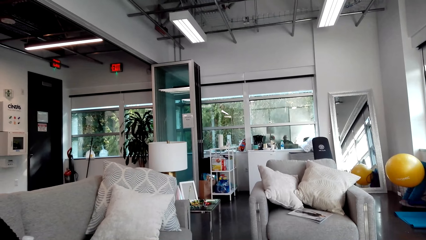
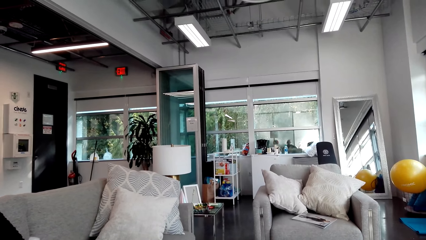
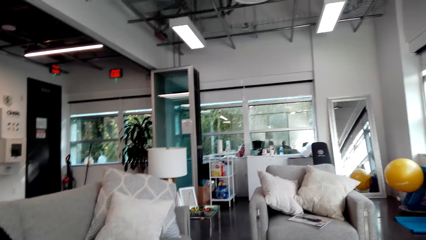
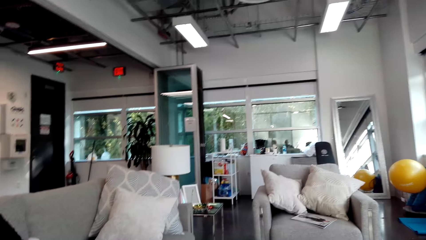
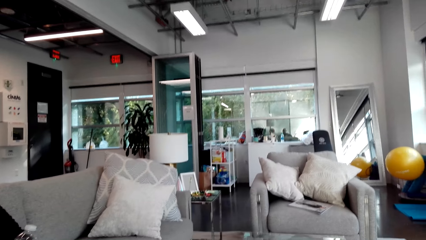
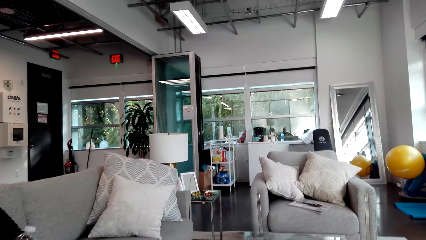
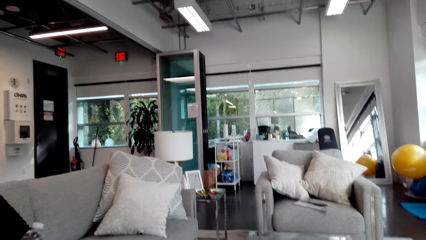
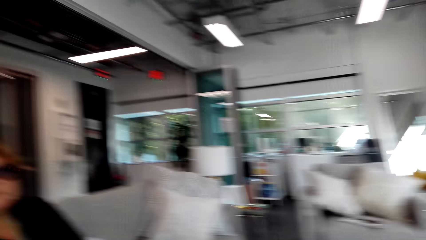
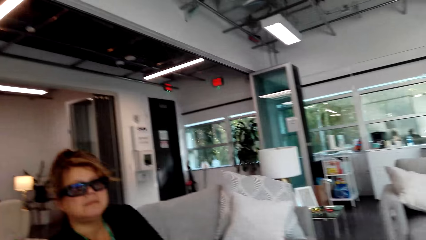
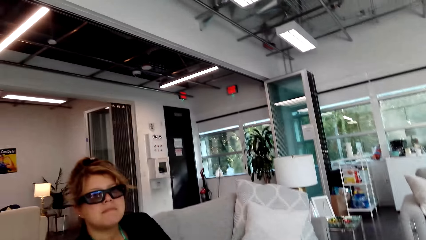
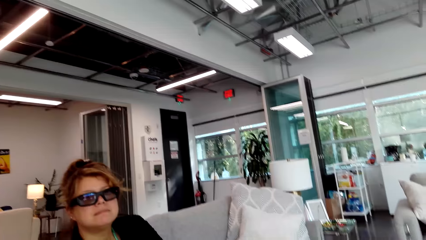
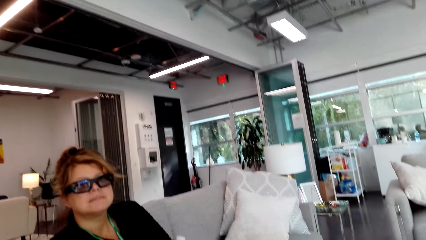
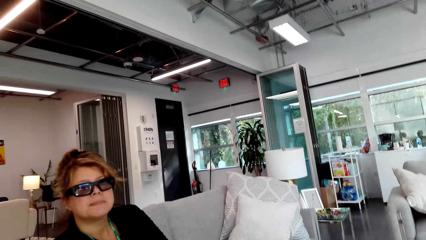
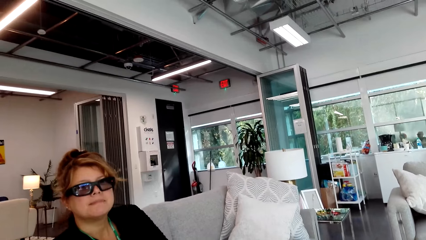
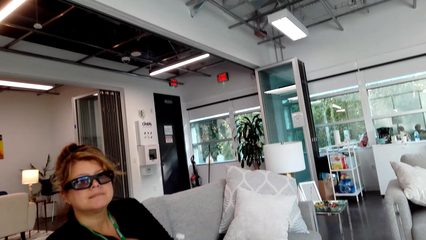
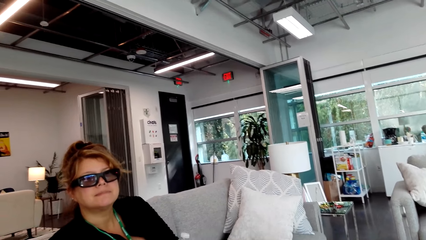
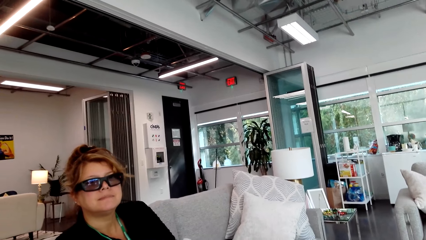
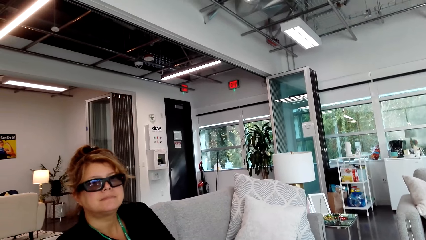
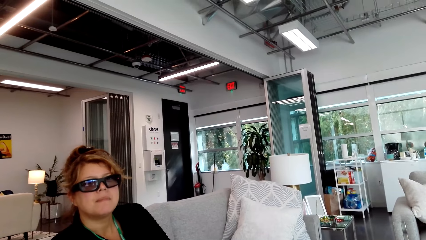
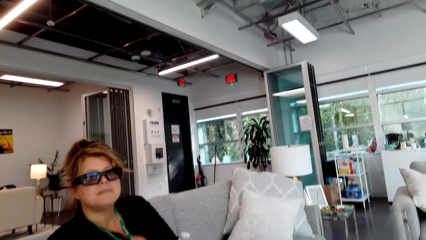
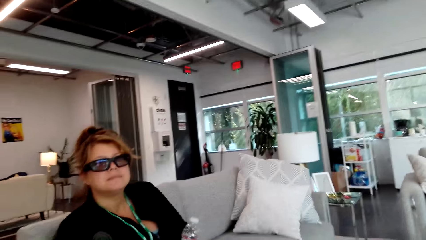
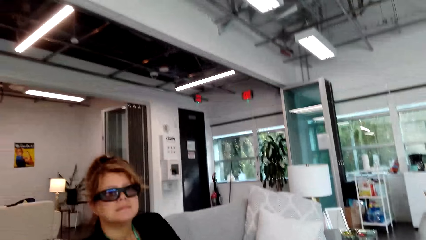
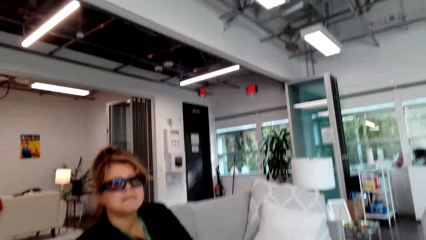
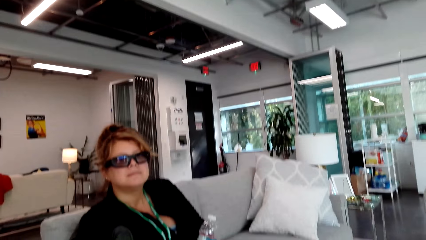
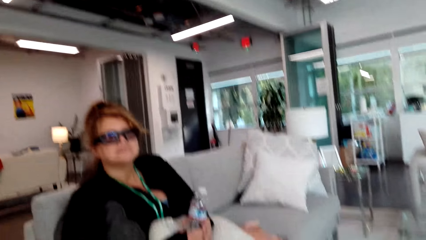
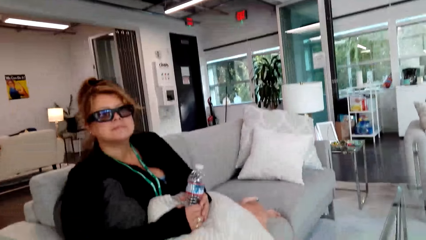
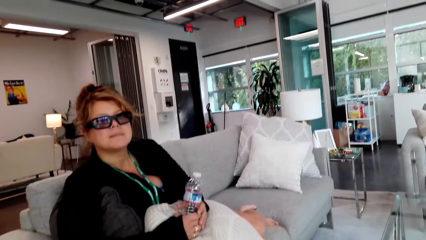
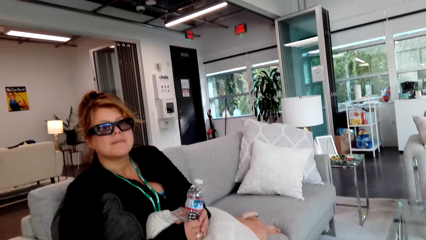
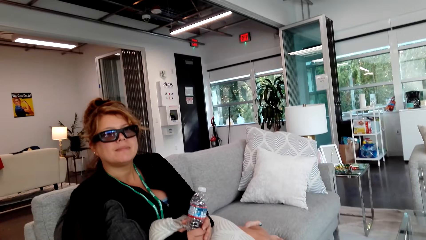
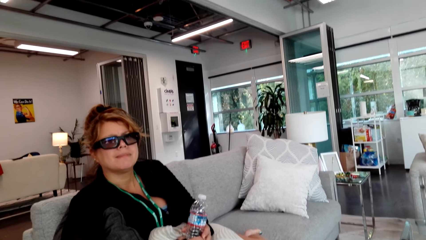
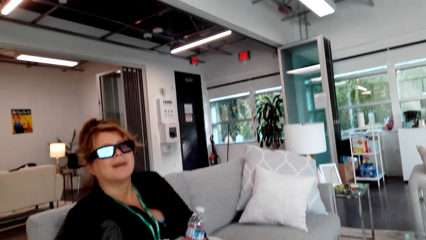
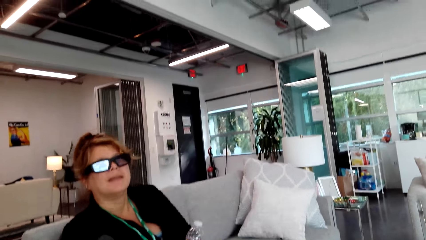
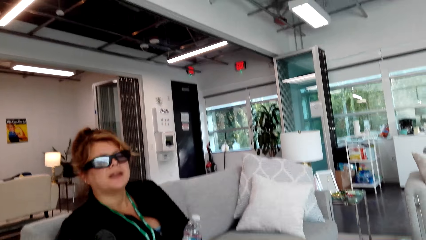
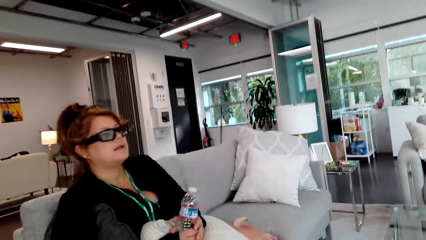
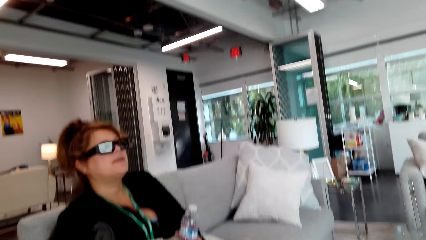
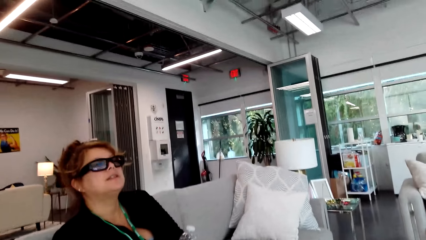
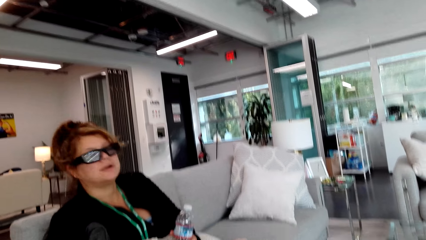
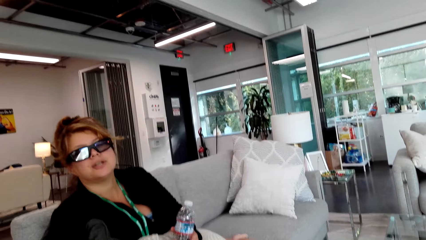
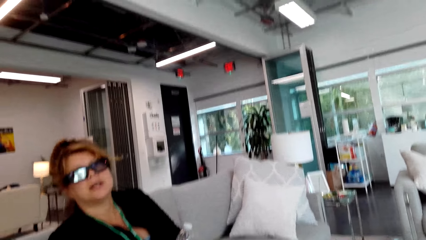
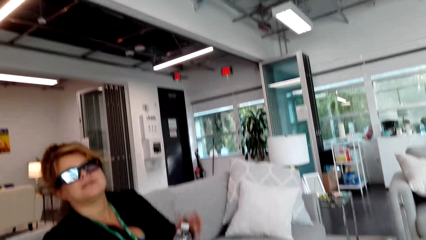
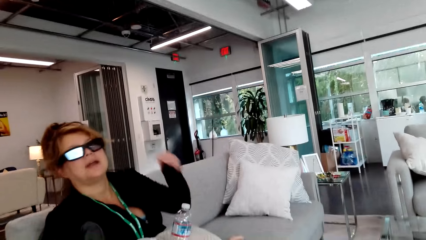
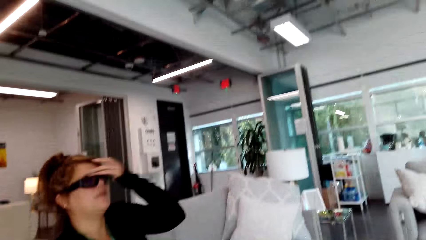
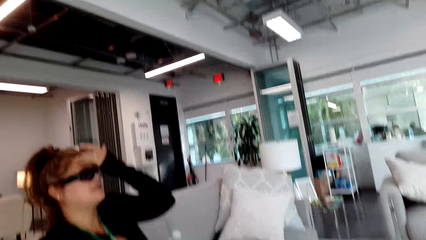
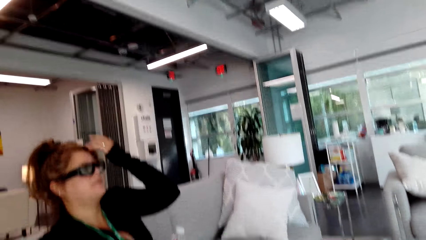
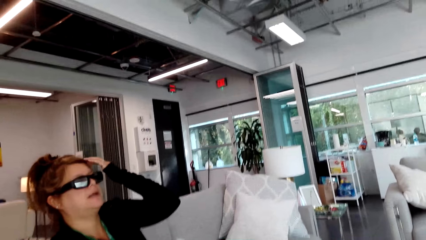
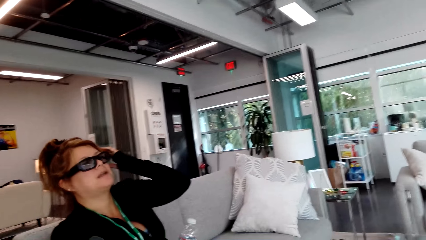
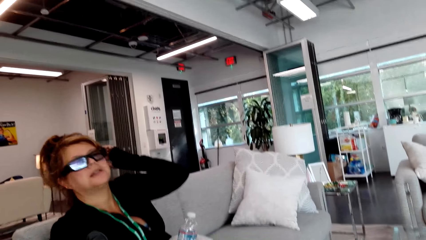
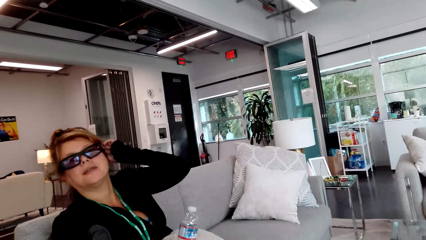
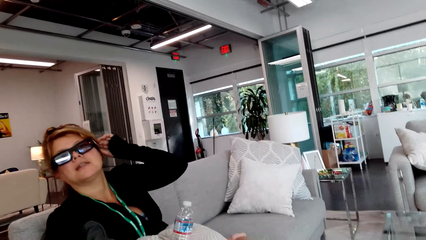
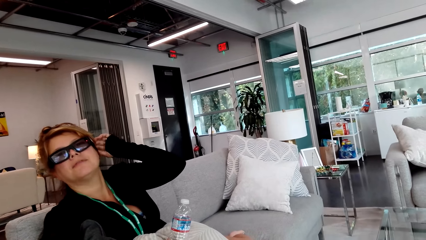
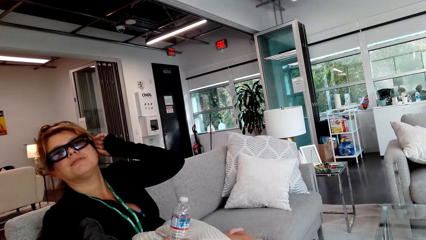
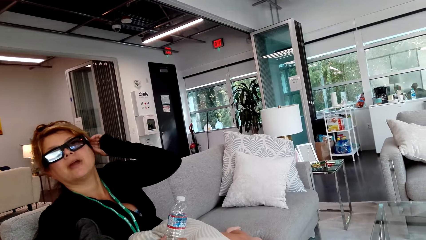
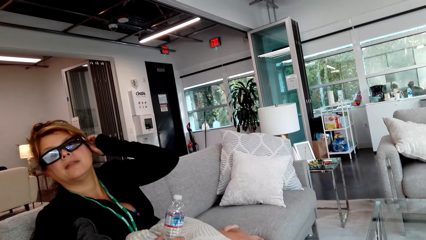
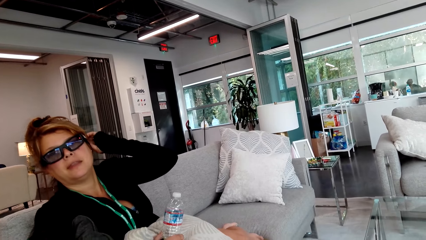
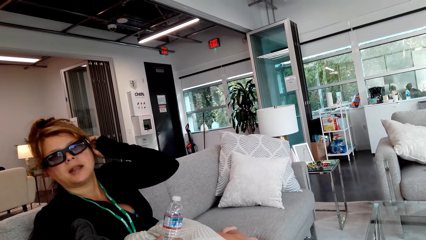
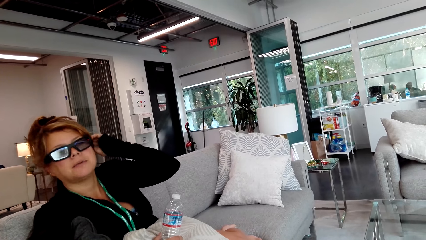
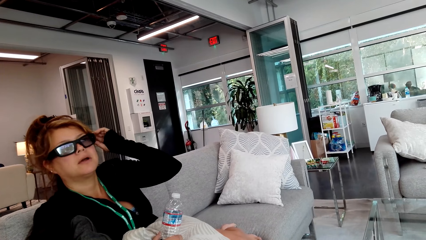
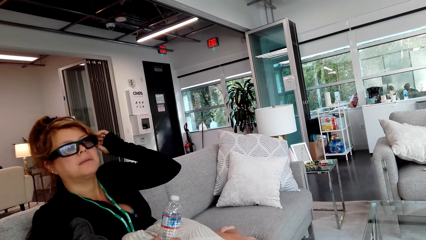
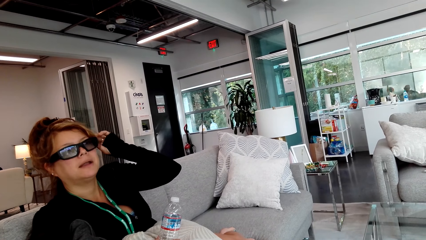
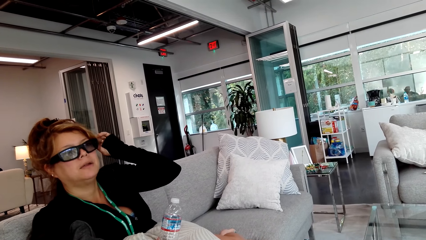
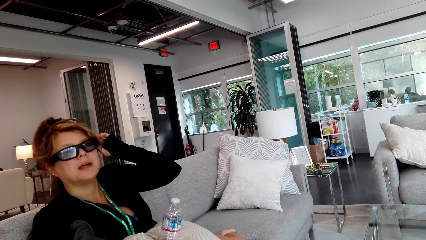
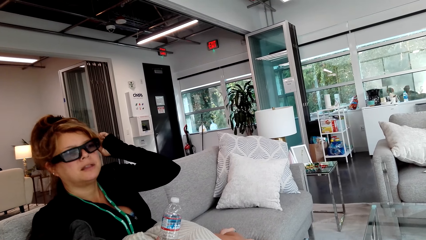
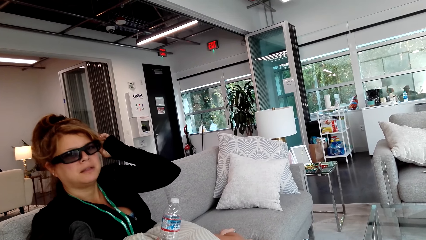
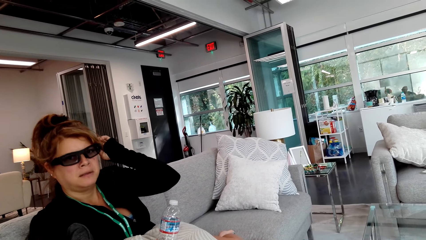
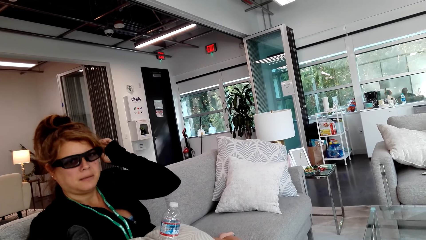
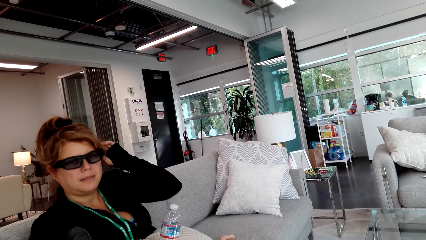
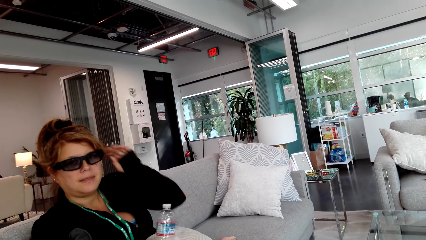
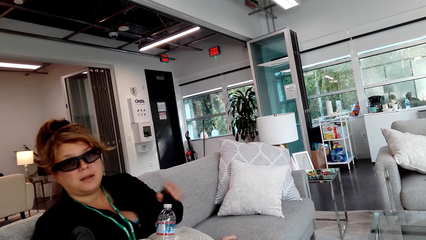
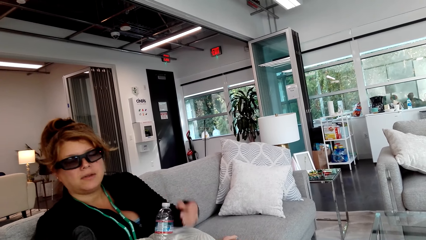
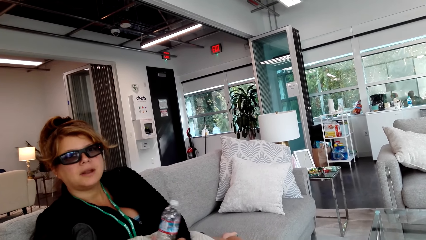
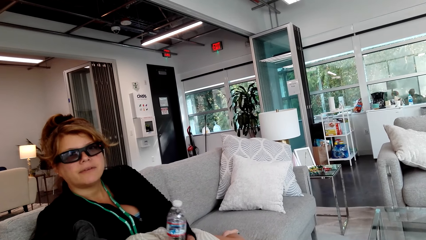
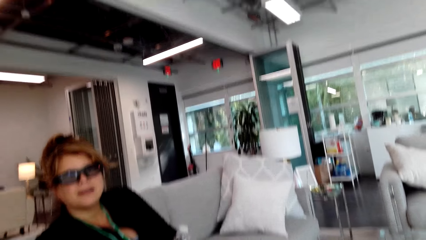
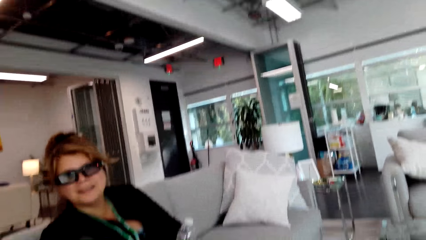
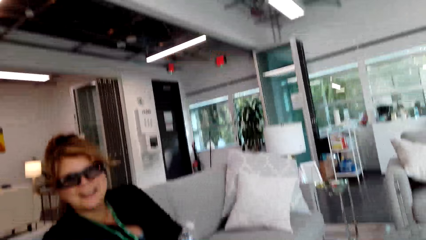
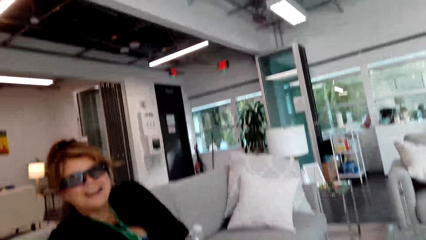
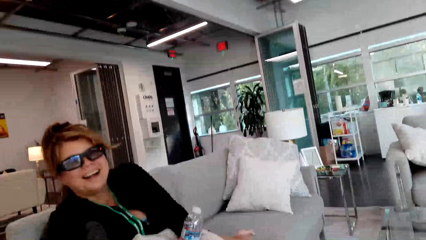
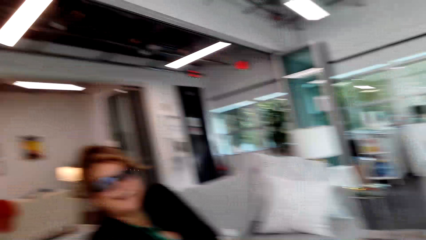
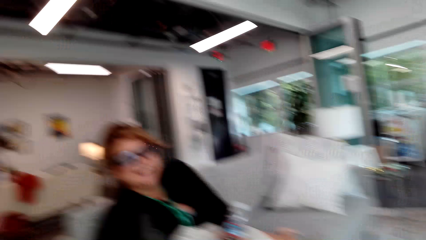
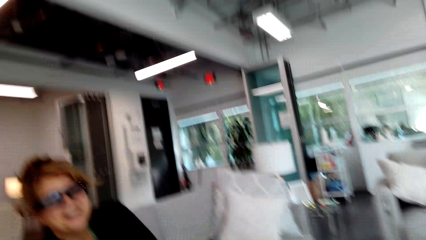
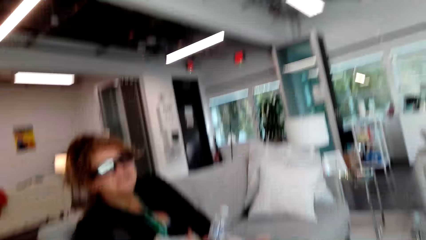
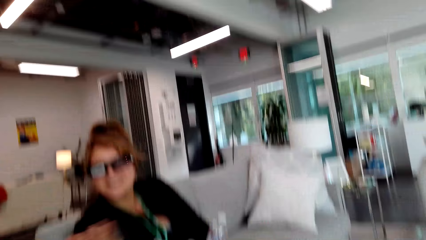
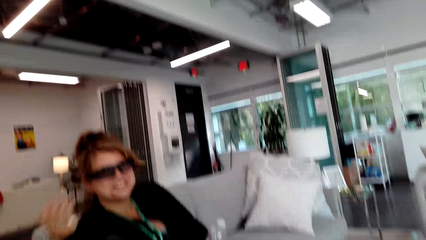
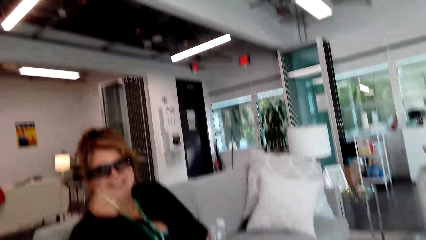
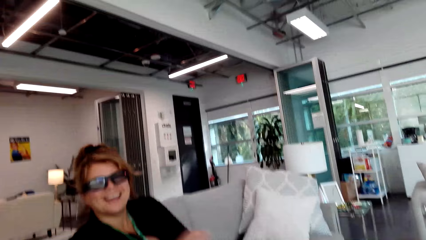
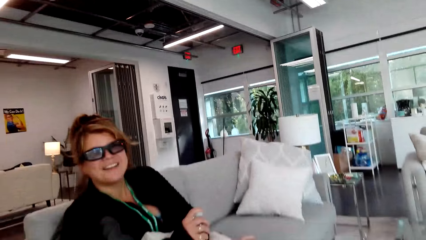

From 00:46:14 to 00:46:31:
The camera wearer looks around. A person looks at the camera wearer. The camera wearer talks to the person. The person talks to the camera wearer. The person touches her hair. The person talks to the camera wearer. The person moves sunglasses.
